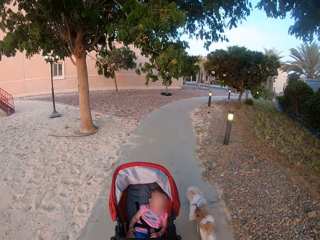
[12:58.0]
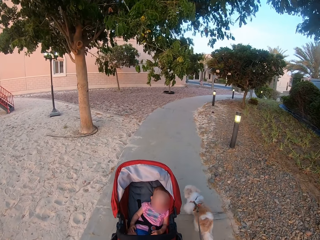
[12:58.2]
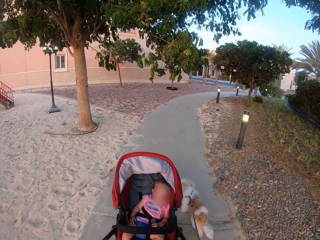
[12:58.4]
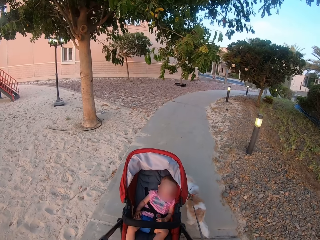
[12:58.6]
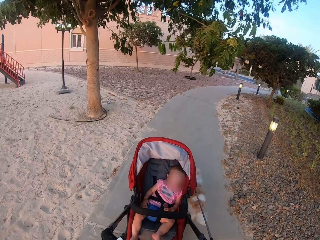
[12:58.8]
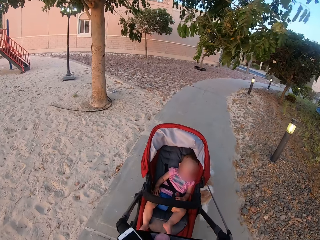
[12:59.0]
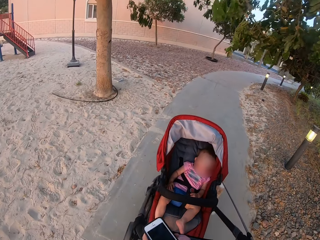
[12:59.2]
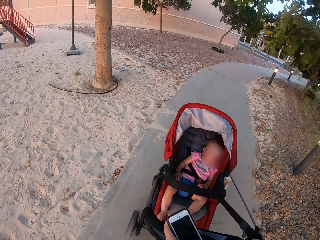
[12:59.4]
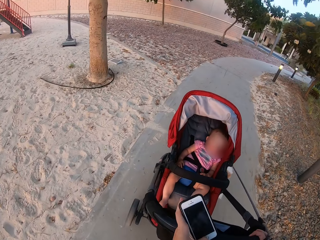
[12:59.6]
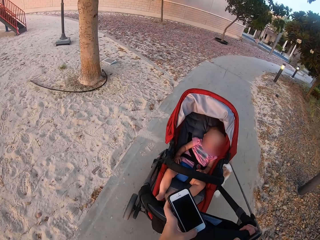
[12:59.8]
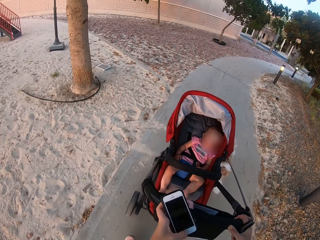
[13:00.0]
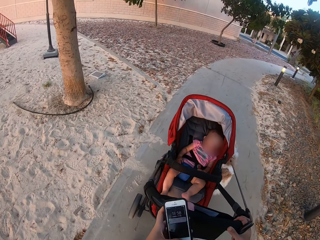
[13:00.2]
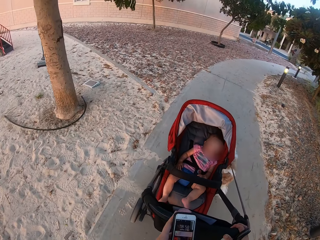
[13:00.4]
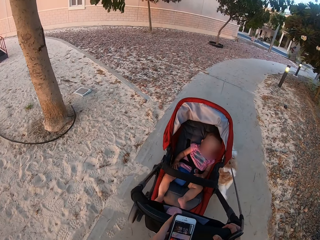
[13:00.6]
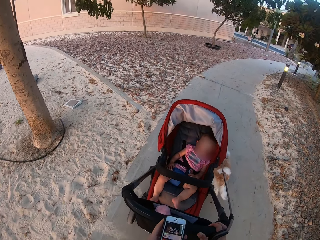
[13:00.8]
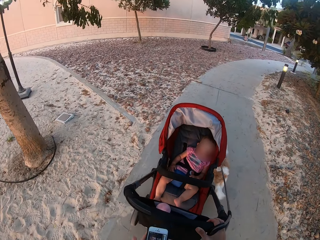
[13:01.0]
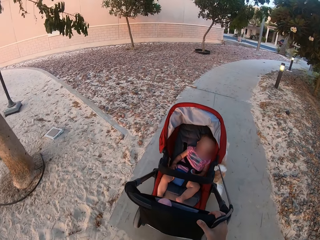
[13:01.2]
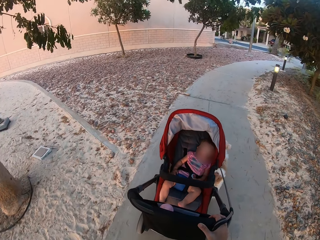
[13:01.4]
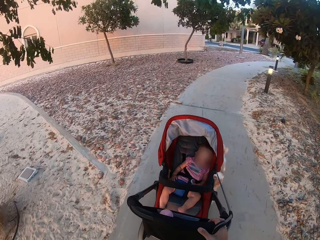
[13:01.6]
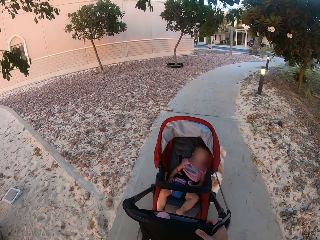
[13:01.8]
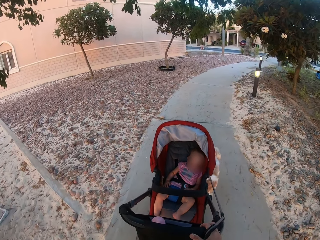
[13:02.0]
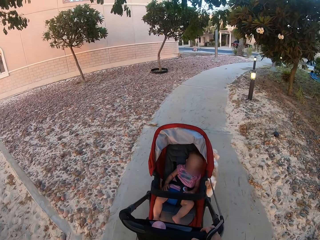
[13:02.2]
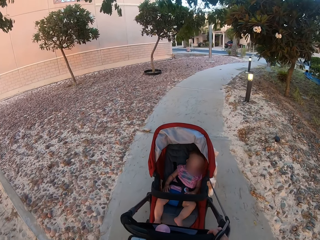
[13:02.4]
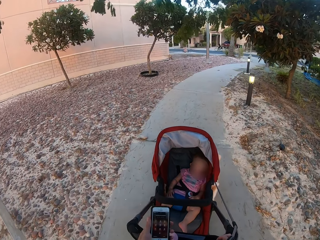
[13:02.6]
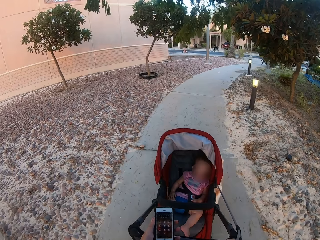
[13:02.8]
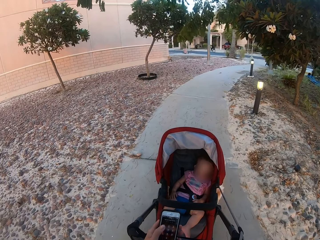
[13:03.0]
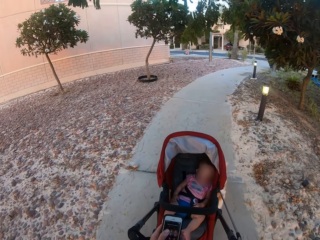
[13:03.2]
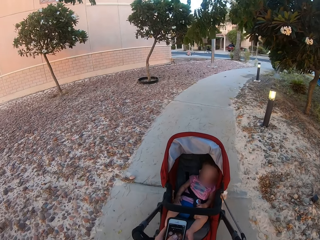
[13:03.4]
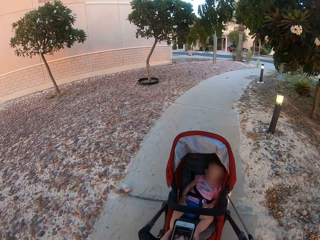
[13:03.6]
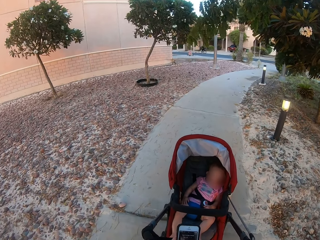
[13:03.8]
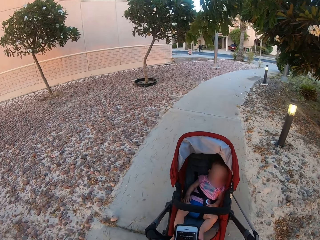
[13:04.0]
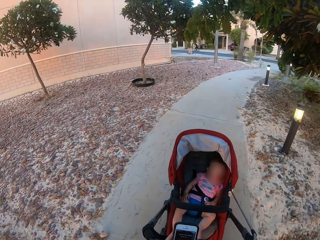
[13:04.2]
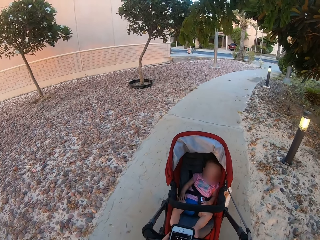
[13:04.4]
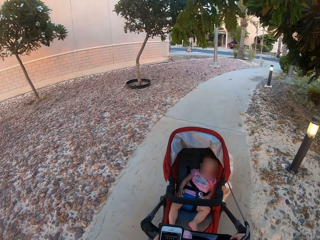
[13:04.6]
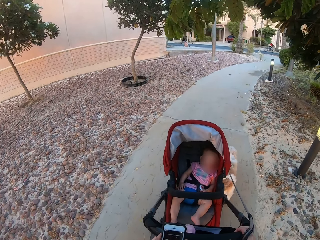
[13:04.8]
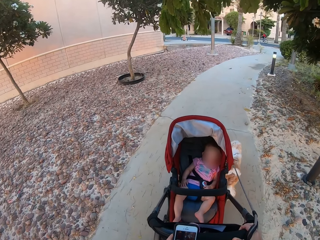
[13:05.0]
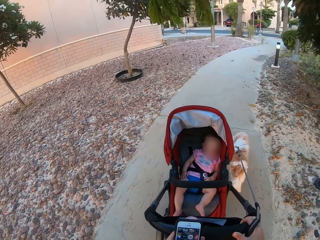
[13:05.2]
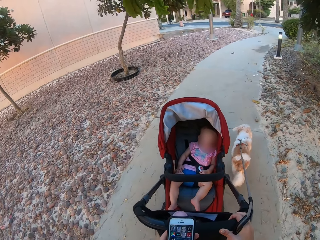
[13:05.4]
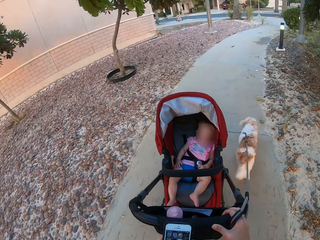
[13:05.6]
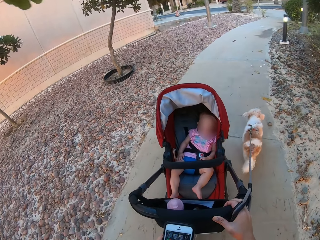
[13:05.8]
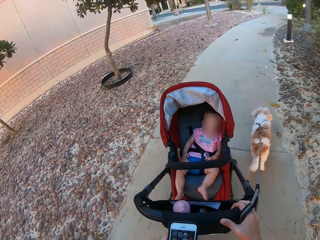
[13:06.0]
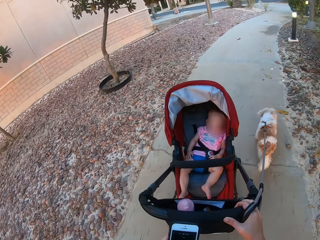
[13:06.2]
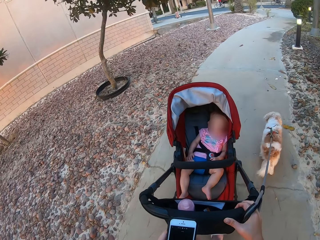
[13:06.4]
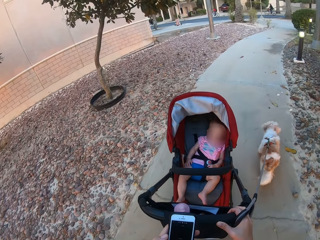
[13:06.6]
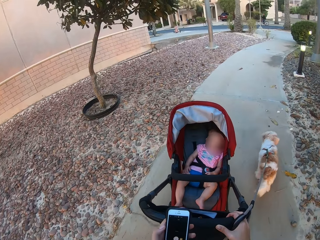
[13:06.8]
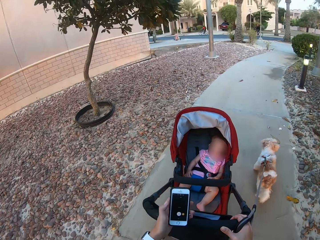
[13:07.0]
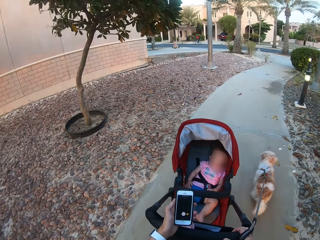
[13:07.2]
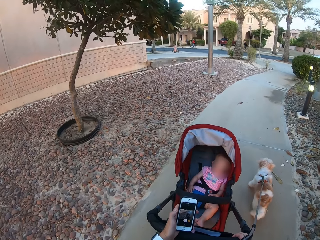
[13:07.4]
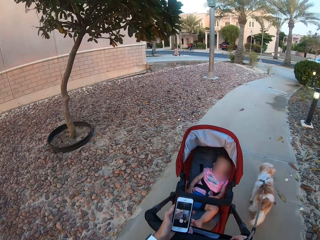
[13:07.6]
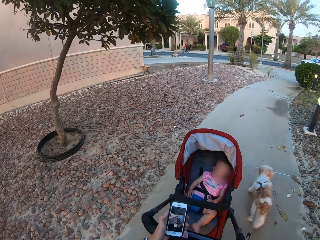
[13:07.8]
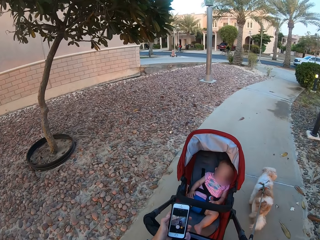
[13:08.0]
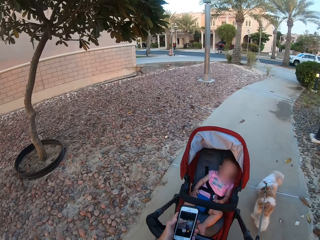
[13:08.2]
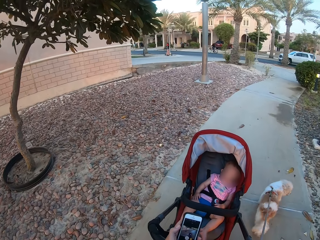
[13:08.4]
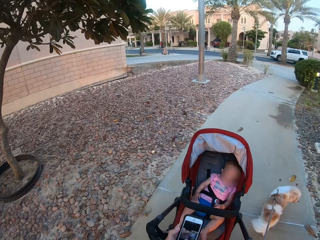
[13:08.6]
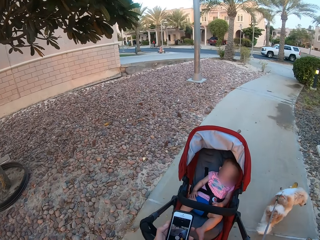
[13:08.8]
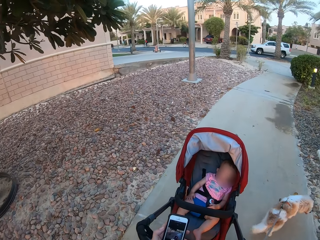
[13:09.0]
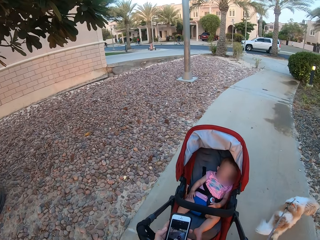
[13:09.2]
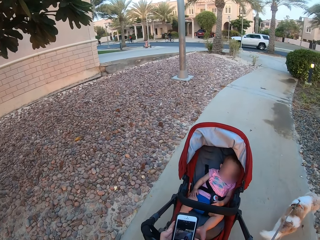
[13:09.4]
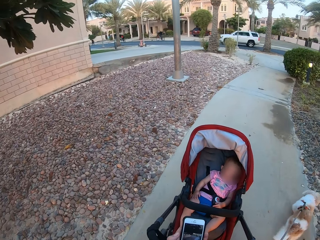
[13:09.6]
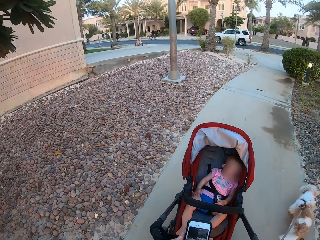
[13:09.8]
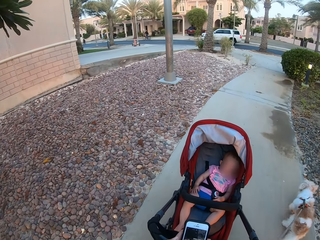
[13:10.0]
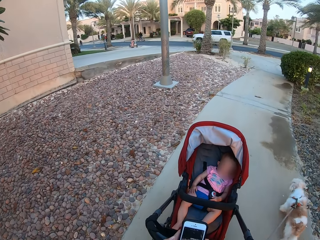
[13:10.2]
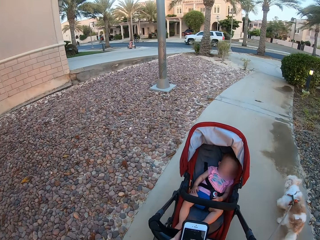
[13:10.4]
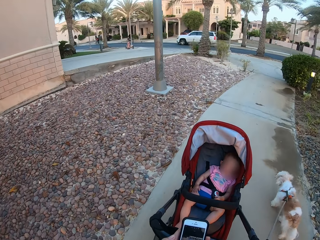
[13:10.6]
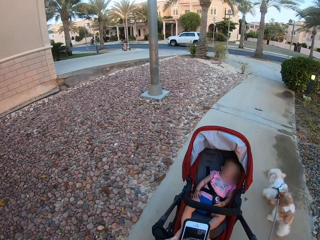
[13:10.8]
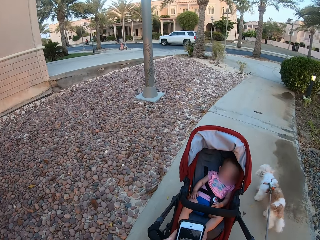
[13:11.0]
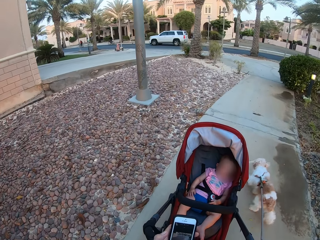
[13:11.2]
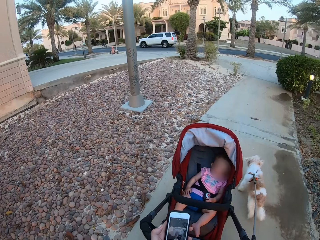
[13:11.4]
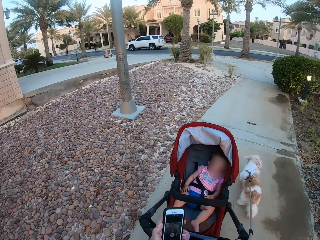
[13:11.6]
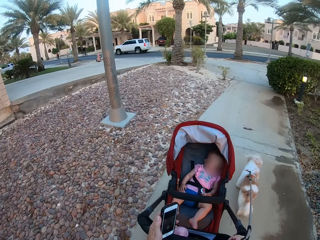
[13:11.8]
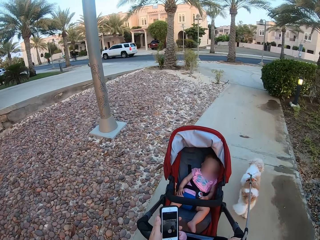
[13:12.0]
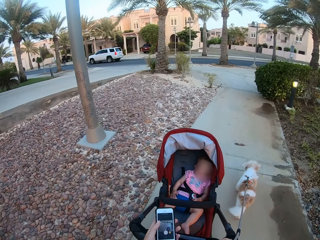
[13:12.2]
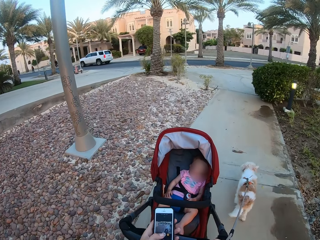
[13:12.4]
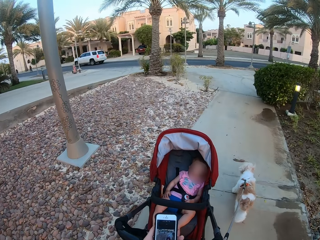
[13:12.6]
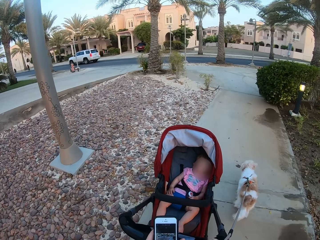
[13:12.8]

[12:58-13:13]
The camera wearer holds the phone. They operate the phone. They hold the stroller. They hold the phone.
